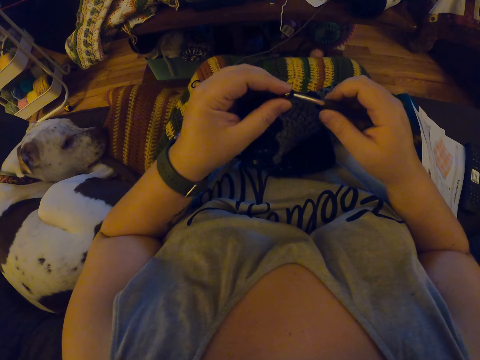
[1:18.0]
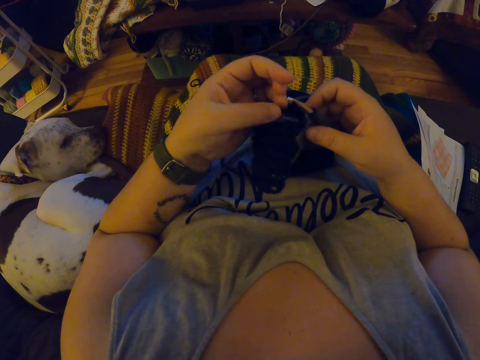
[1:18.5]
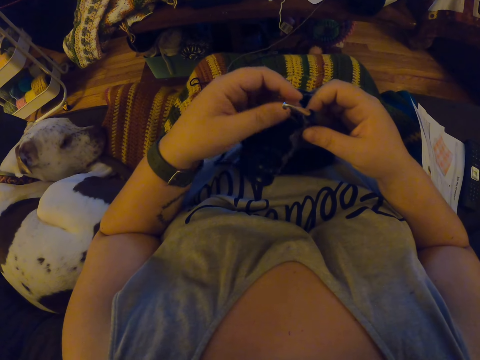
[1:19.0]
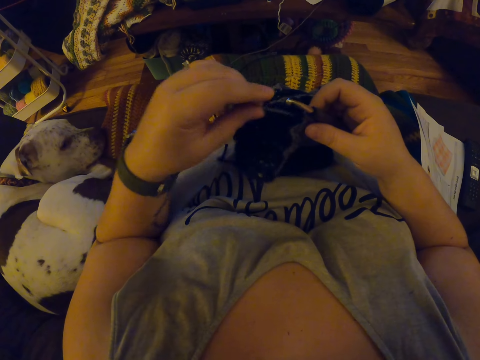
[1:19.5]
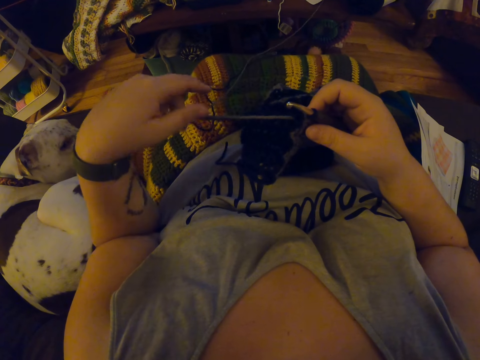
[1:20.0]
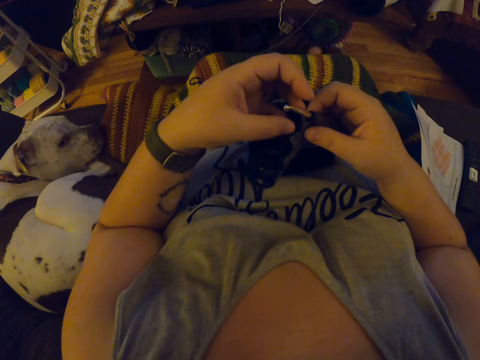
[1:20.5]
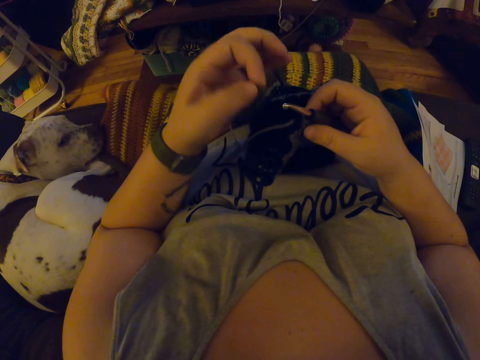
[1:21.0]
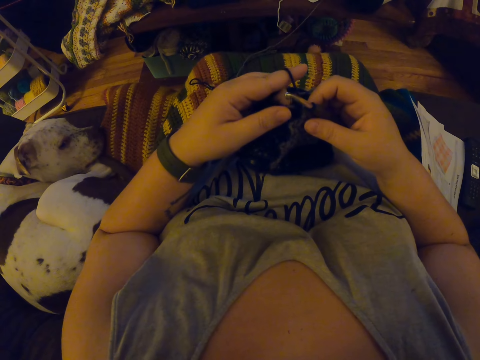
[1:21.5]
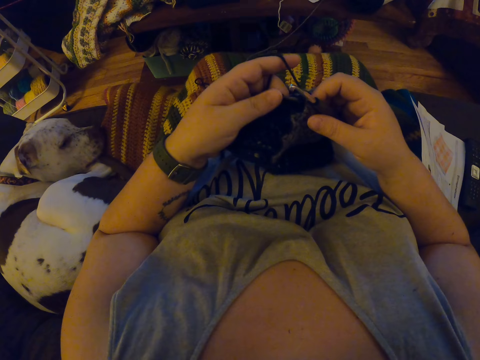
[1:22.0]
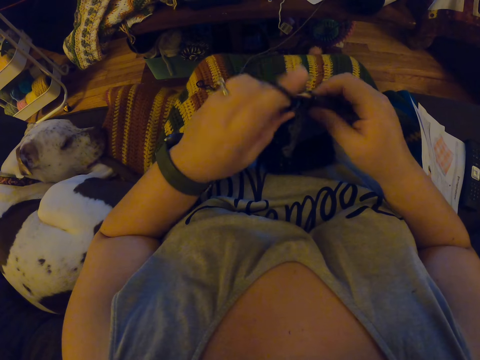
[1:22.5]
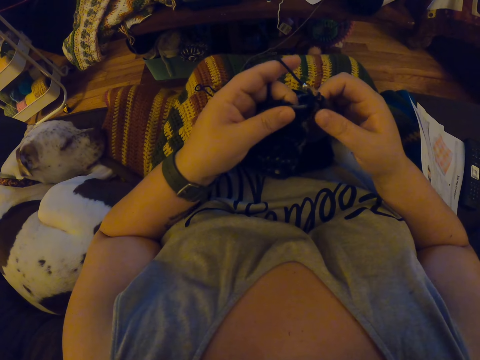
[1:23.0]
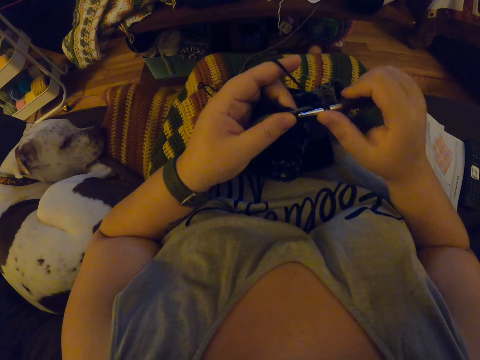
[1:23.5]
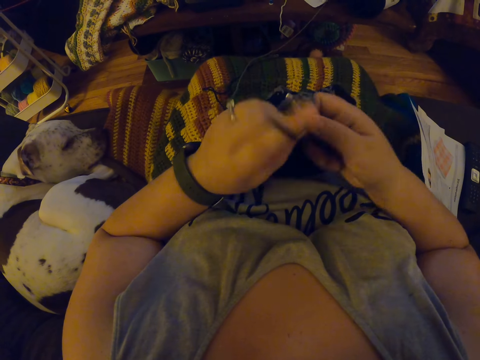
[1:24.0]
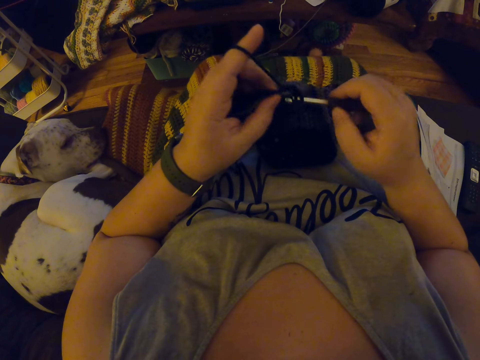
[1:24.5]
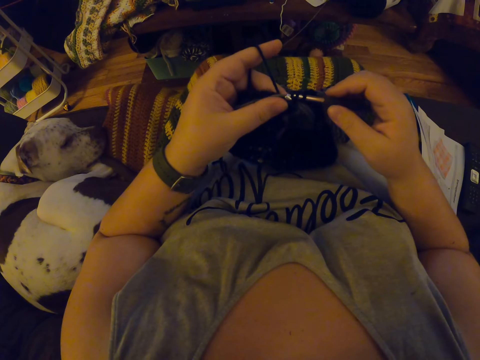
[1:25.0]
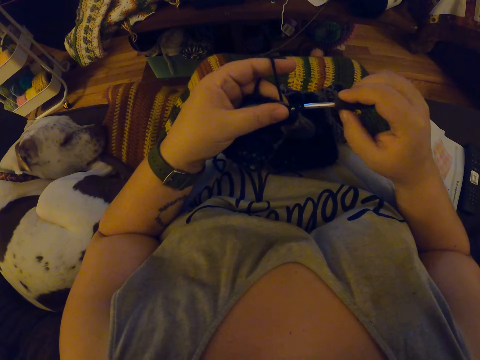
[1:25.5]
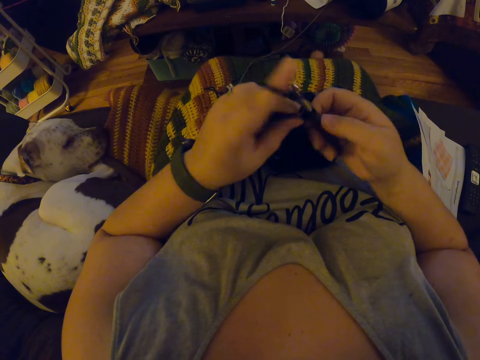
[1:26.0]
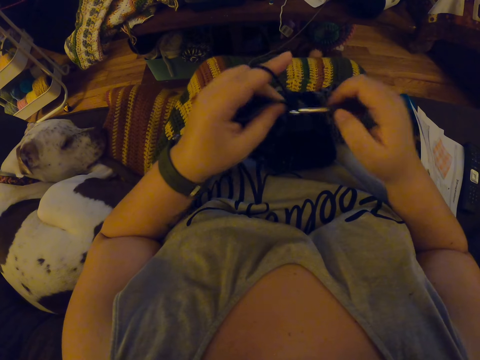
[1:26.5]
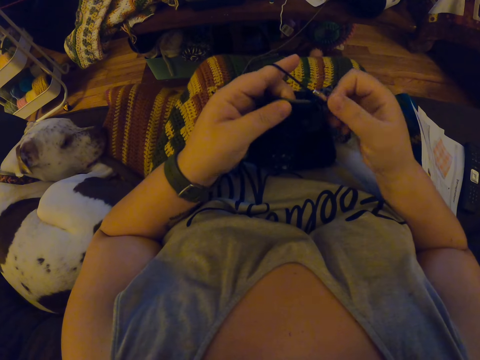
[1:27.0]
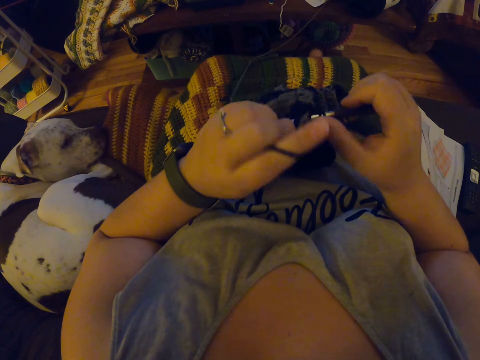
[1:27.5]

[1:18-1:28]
The camera wearer hooks a yarn. She pulls the yarn, drops the yarn. She winds the yarn on her finger. She crochets with the yarn.

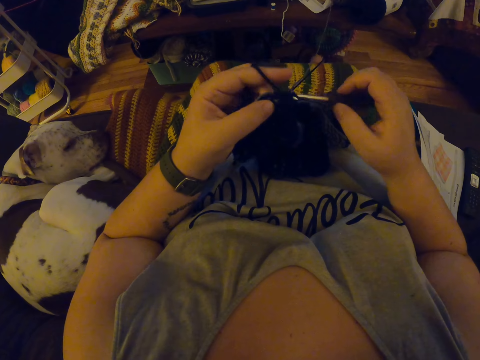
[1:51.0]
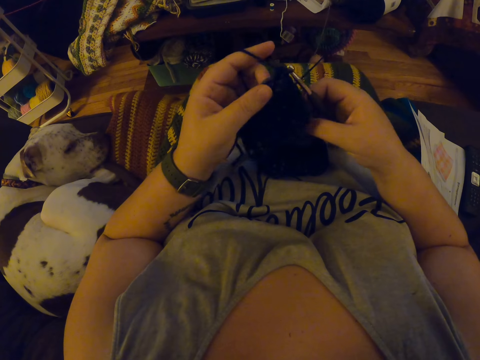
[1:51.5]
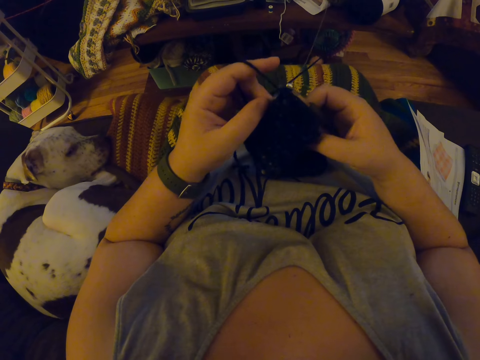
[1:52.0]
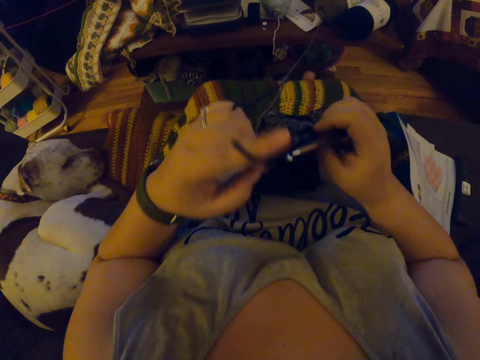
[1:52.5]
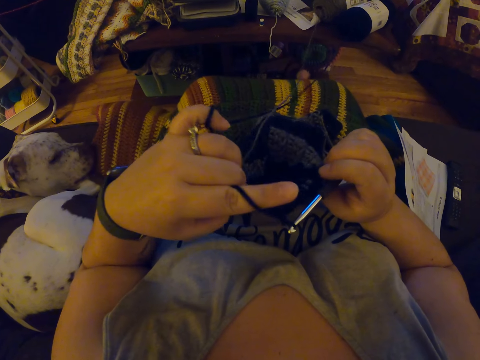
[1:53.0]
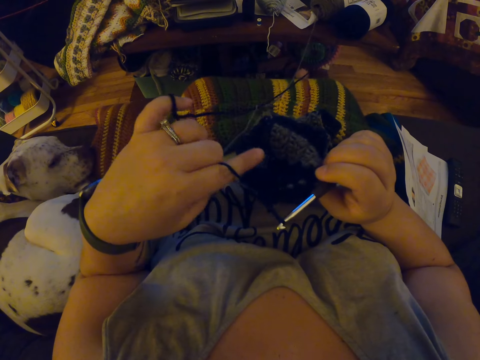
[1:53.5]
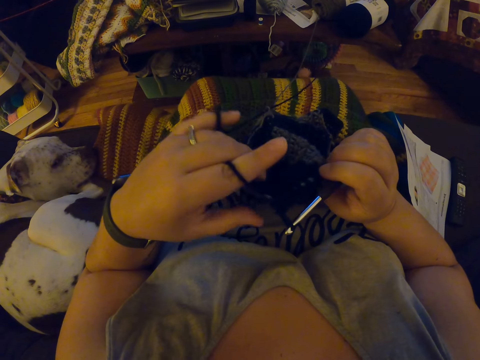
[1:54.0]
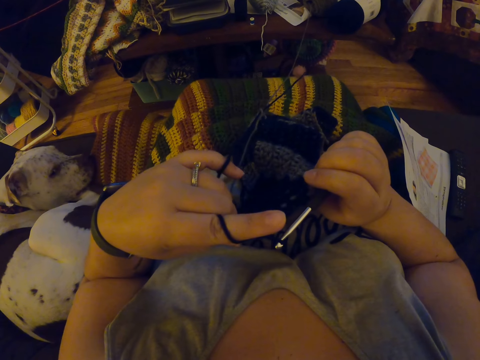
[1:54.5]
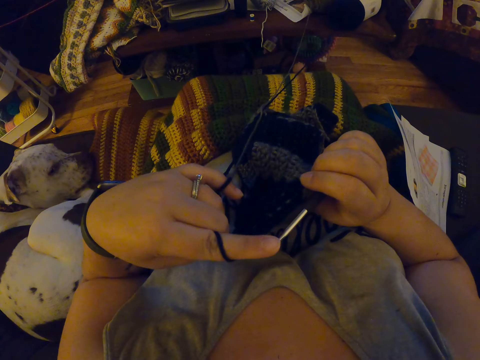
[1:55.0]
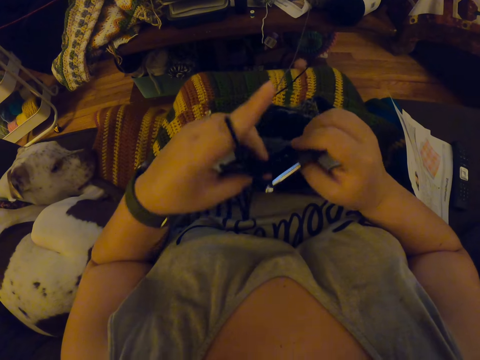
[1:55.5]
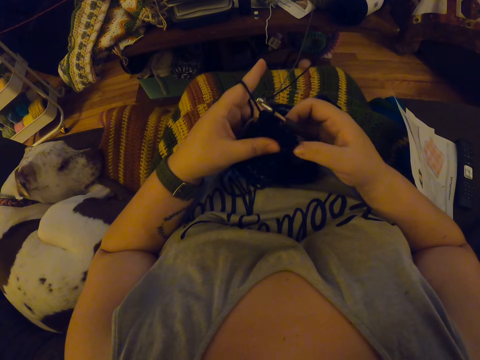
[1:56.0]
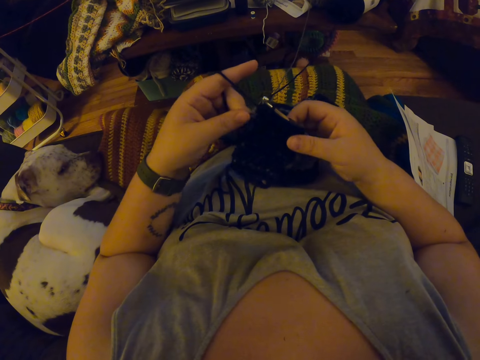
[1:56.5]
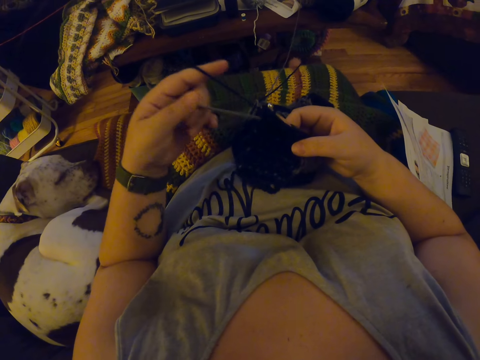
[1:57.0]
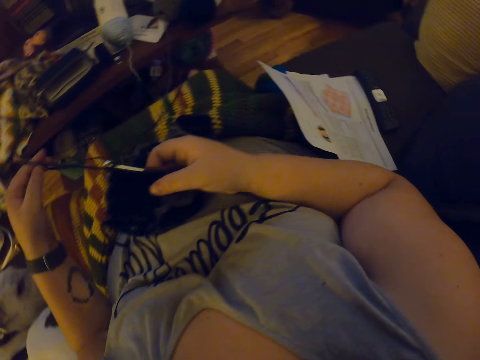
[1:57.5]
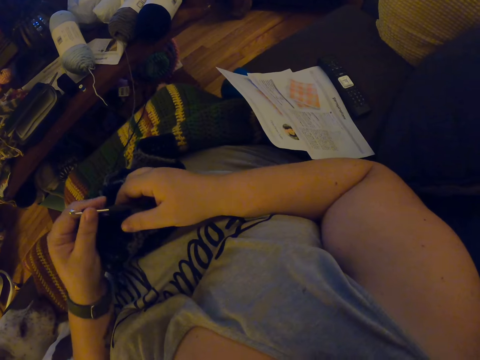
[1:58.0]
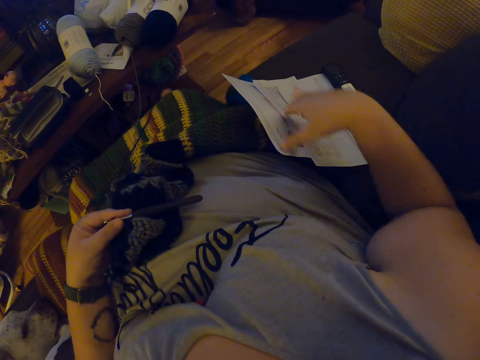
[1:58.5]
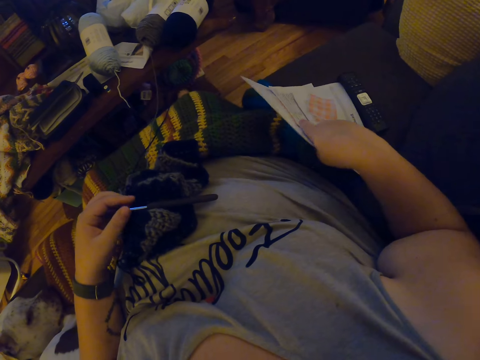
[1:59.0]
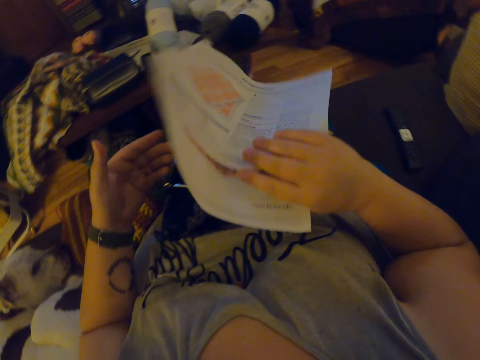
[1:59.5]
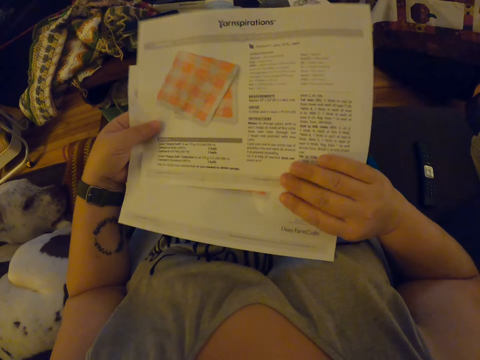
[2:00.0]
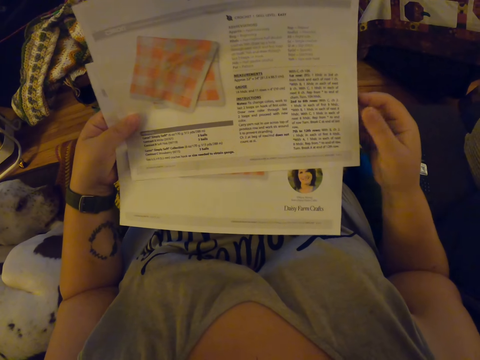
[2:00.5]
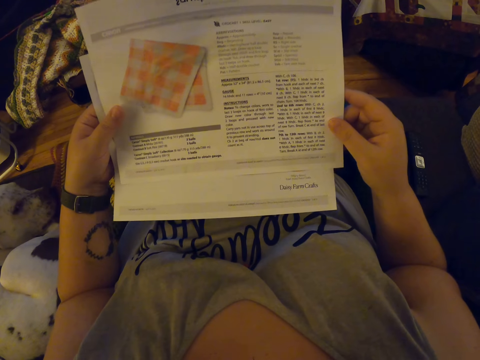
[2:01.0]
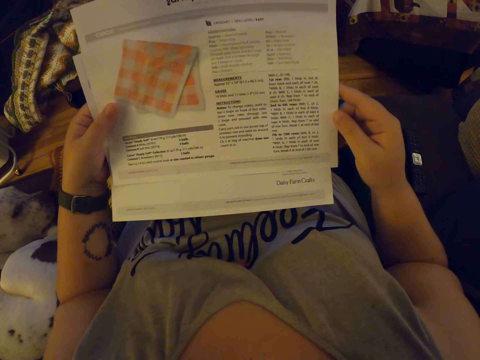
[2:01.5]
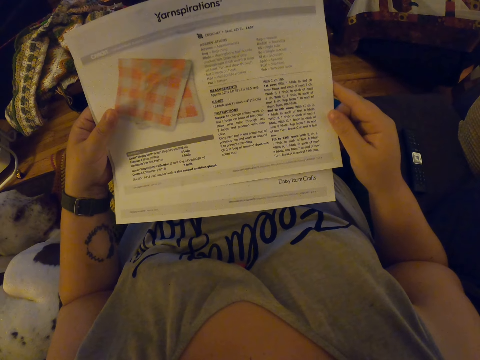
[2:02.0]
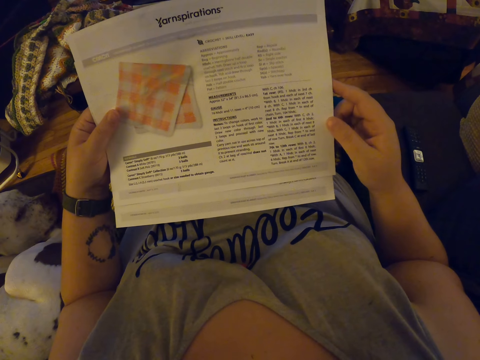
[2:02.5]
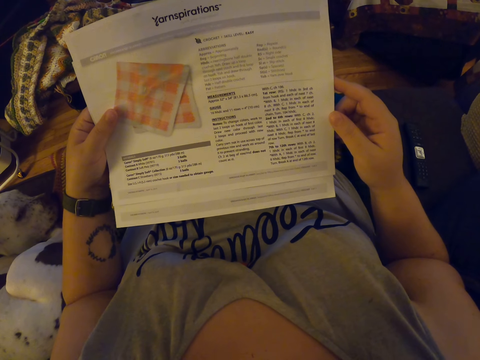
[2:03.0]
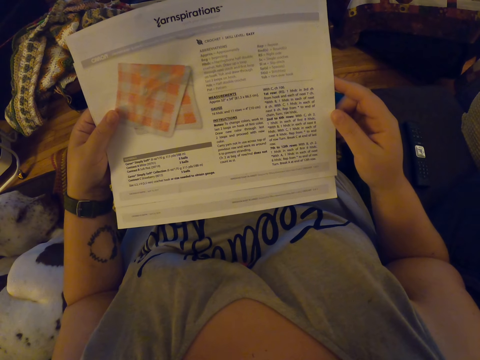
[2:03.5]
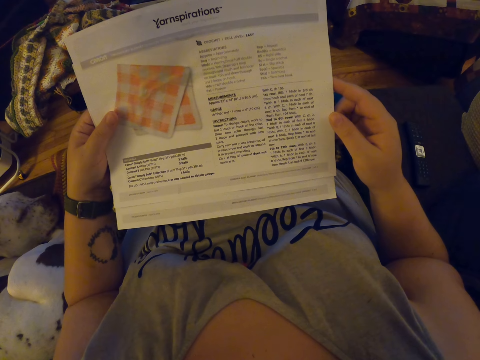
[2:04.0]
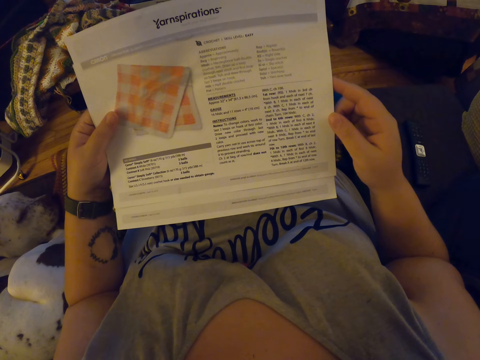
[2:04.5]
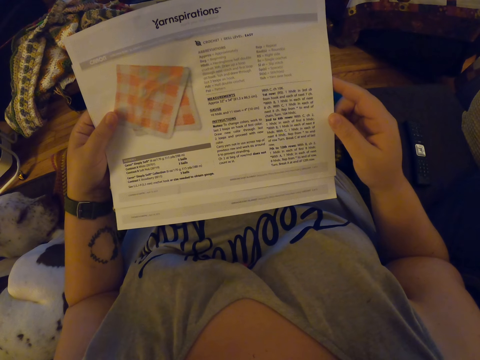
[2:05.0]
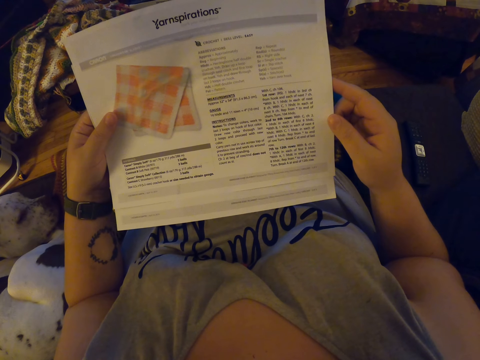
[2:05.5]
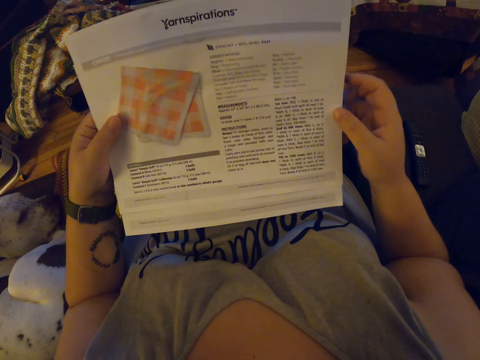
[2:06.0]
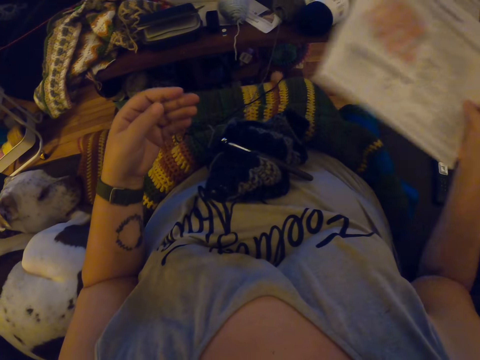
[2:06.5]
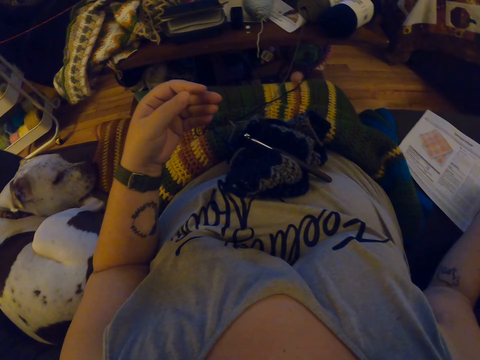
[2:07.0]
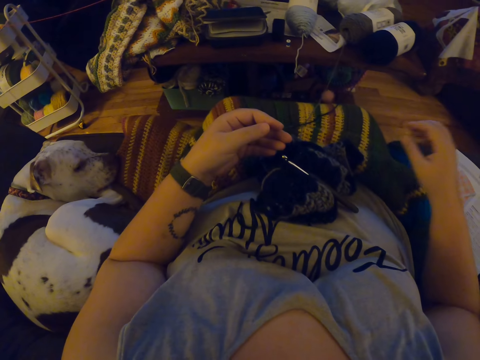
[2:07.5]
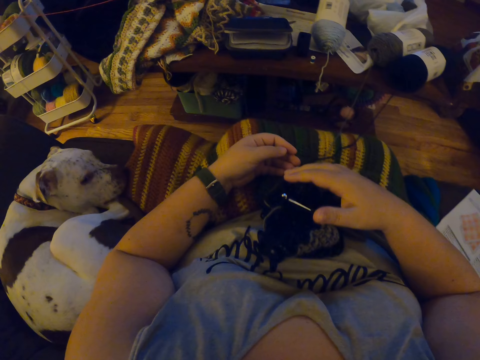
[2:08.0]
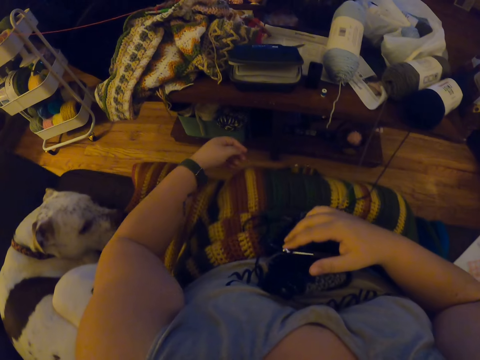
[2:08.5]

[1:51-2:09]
The camera wearer looks at the fabric. She drops a yarn and looks around the room. She holds the crochet hook with the left hand. She picks up a flier from the sofa. She goes through the flier. She drops the flier on the sofa with her right hand.
